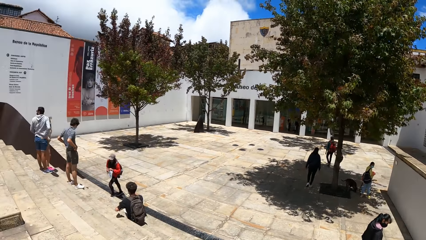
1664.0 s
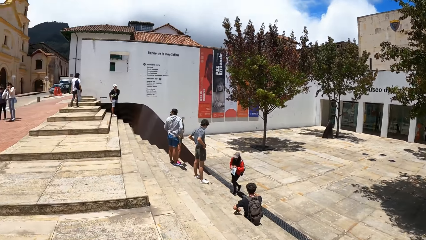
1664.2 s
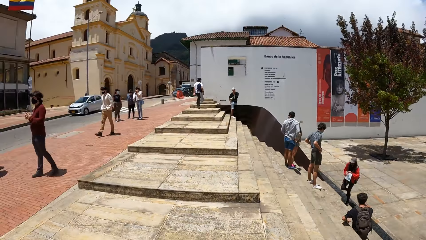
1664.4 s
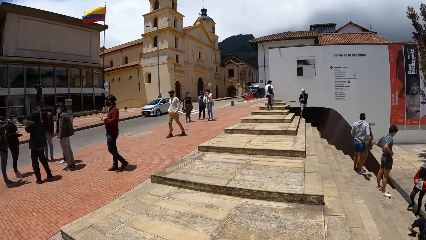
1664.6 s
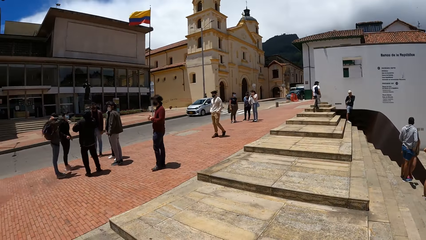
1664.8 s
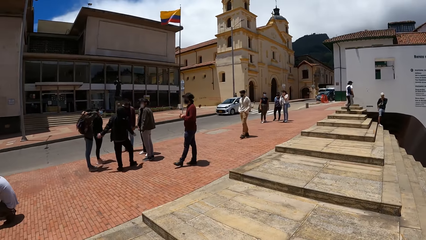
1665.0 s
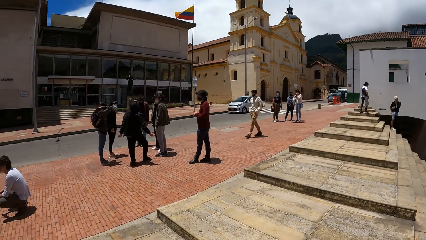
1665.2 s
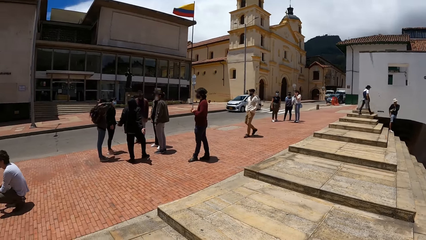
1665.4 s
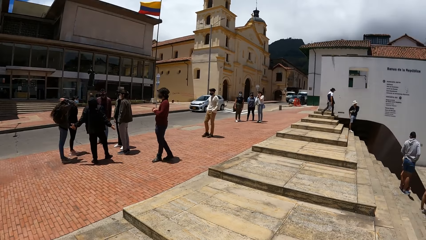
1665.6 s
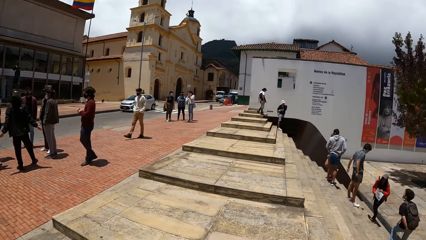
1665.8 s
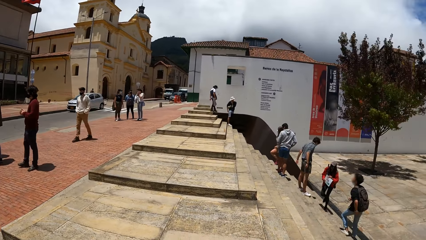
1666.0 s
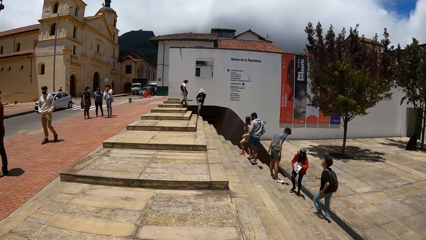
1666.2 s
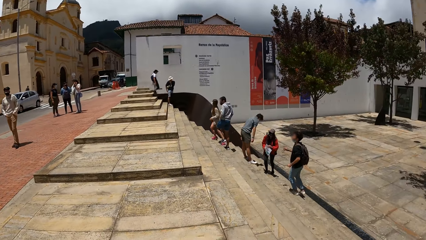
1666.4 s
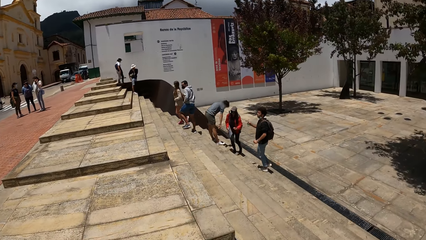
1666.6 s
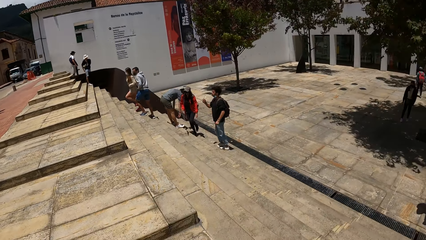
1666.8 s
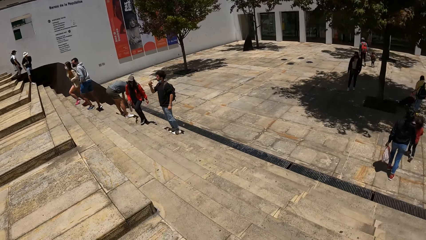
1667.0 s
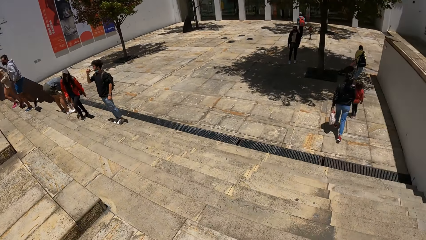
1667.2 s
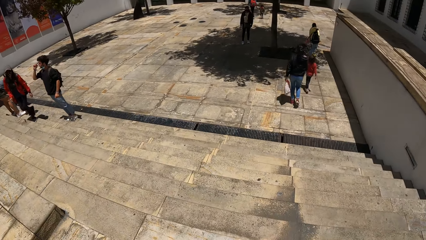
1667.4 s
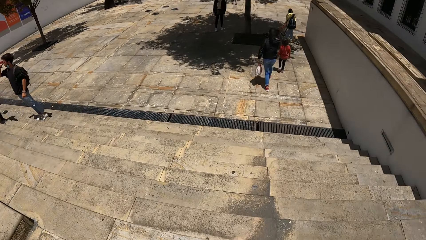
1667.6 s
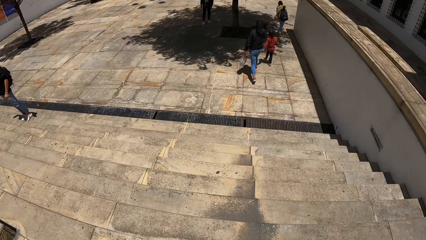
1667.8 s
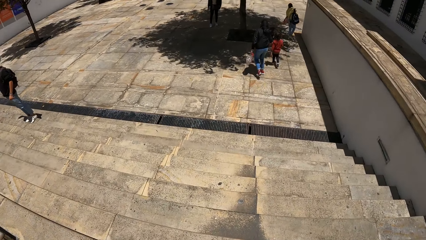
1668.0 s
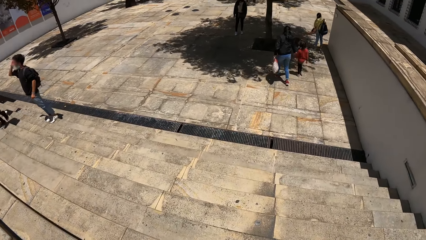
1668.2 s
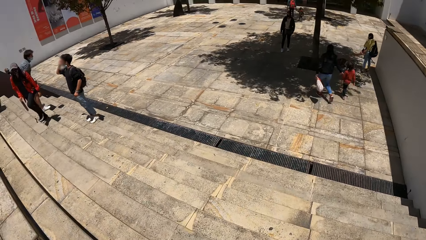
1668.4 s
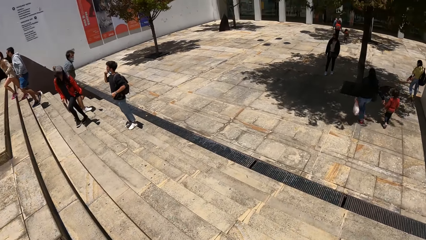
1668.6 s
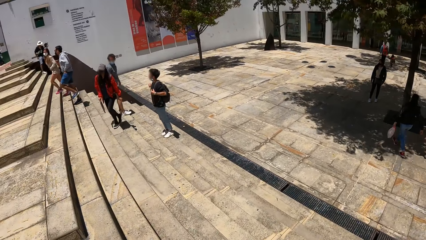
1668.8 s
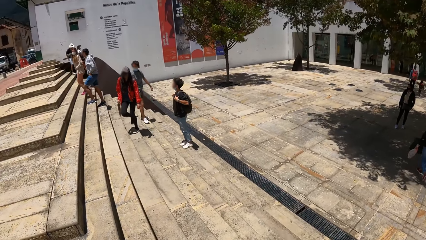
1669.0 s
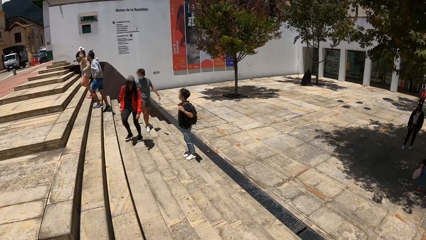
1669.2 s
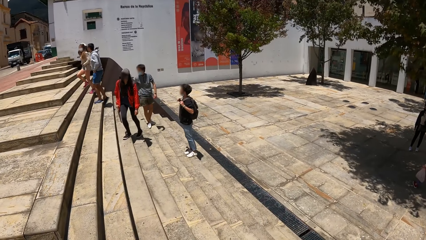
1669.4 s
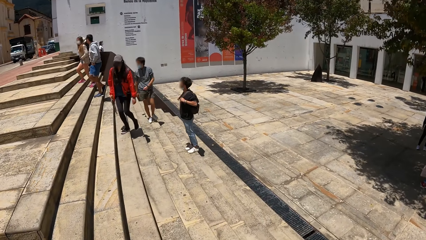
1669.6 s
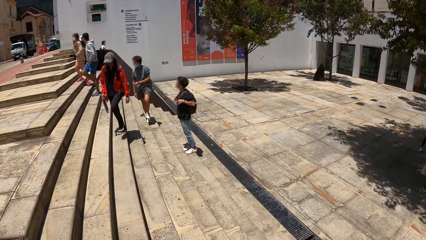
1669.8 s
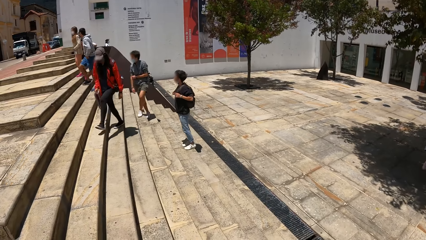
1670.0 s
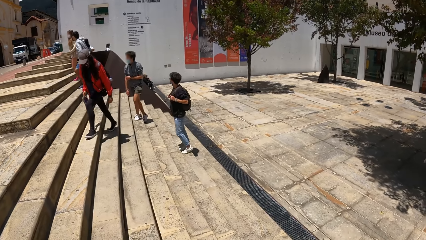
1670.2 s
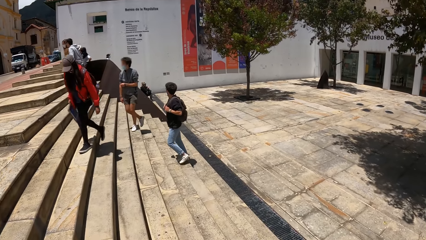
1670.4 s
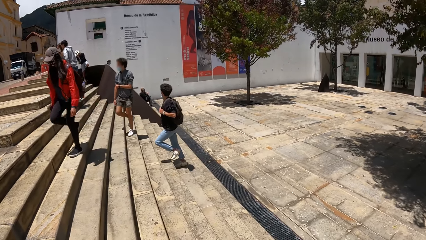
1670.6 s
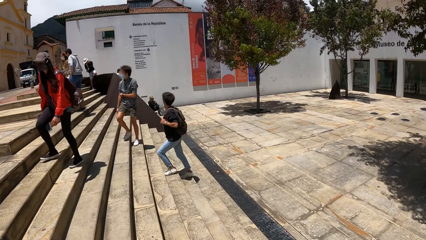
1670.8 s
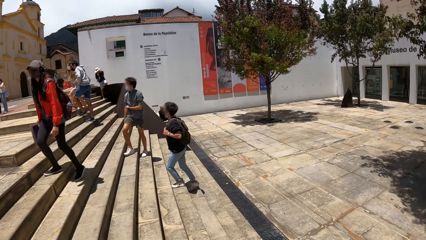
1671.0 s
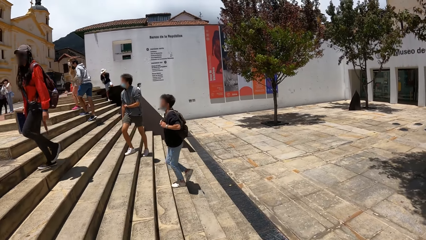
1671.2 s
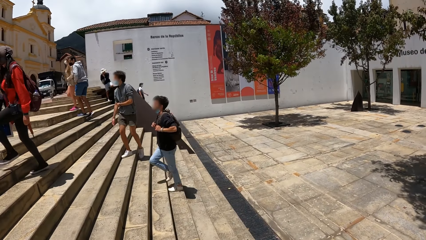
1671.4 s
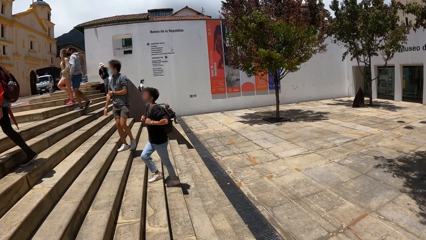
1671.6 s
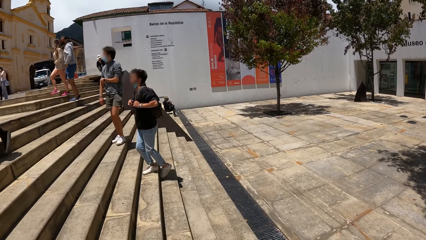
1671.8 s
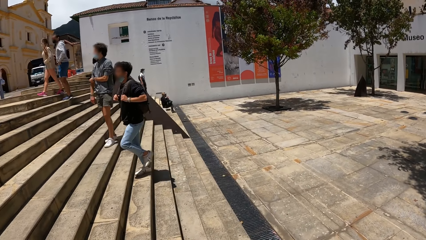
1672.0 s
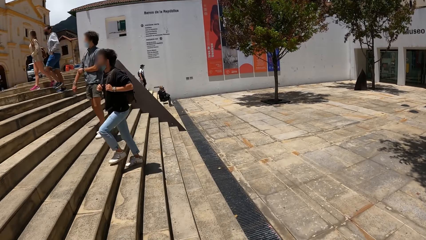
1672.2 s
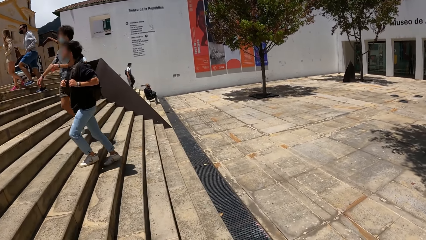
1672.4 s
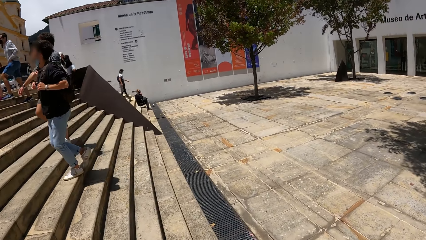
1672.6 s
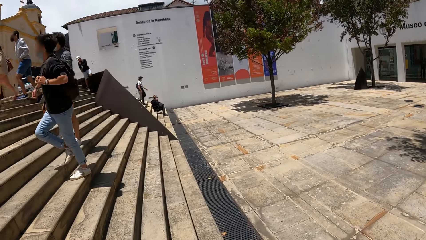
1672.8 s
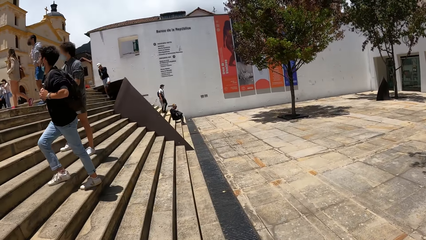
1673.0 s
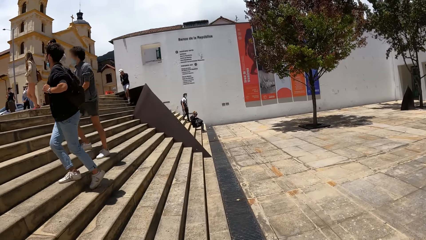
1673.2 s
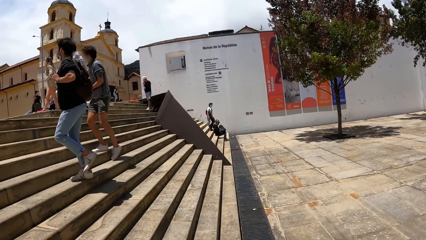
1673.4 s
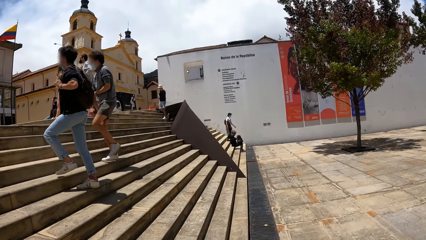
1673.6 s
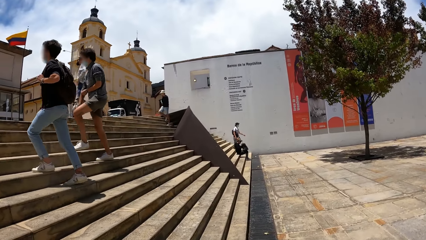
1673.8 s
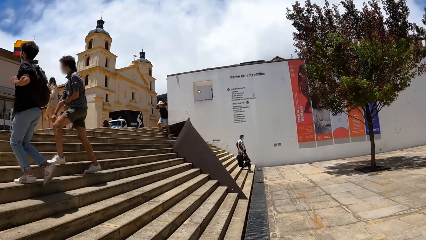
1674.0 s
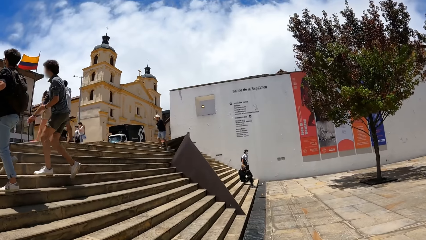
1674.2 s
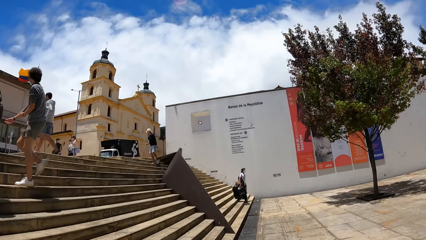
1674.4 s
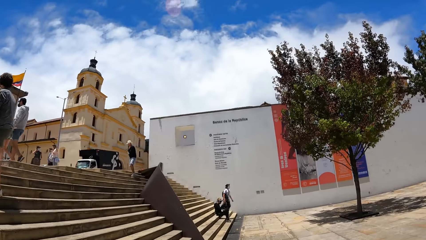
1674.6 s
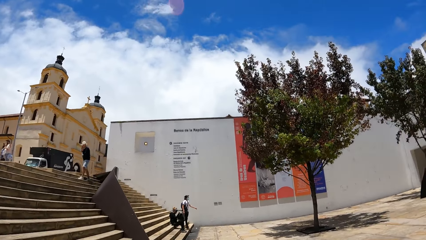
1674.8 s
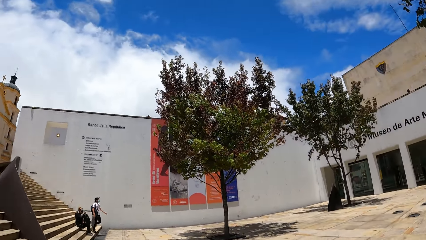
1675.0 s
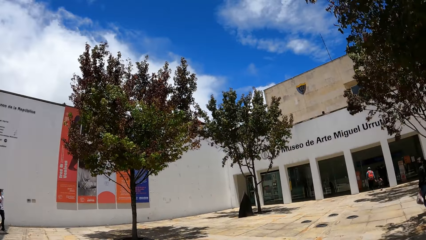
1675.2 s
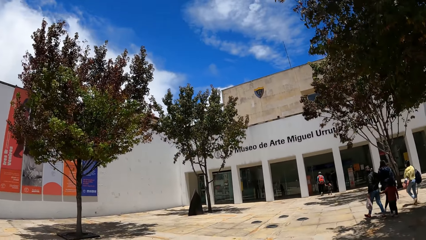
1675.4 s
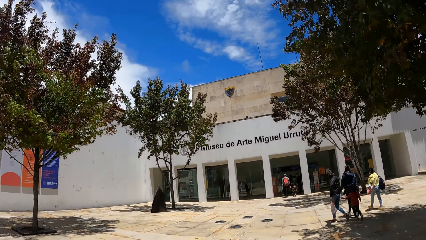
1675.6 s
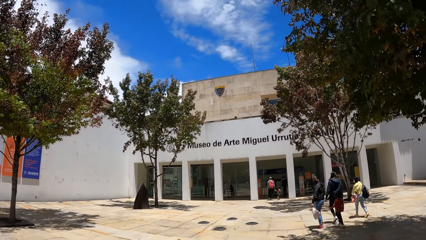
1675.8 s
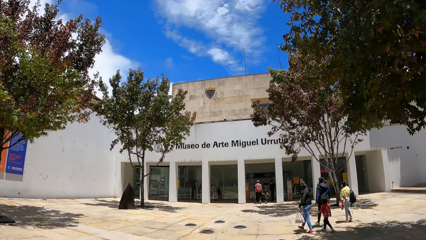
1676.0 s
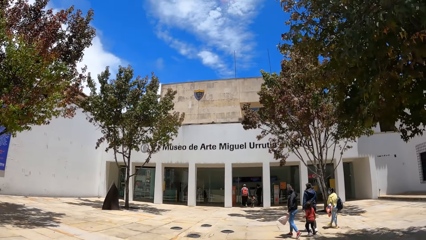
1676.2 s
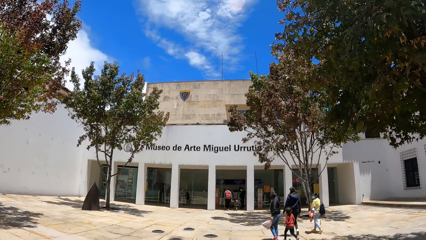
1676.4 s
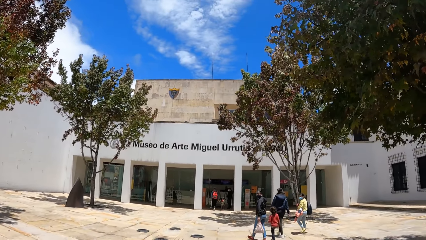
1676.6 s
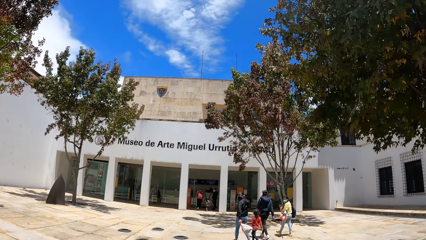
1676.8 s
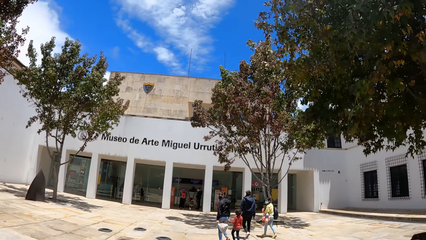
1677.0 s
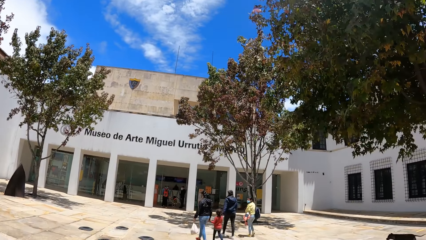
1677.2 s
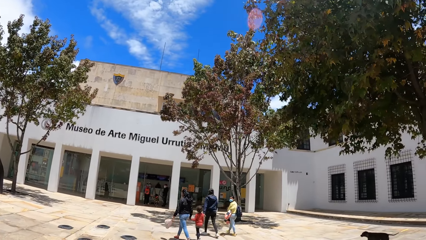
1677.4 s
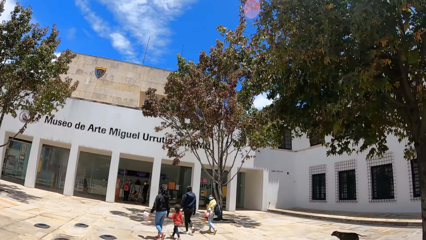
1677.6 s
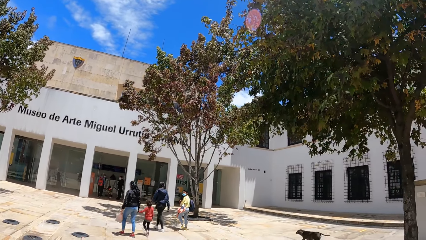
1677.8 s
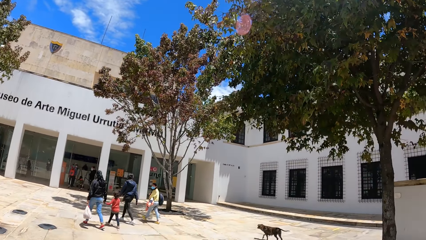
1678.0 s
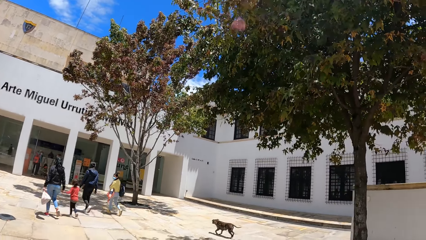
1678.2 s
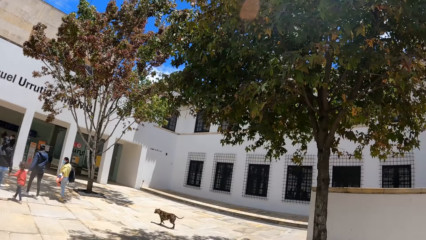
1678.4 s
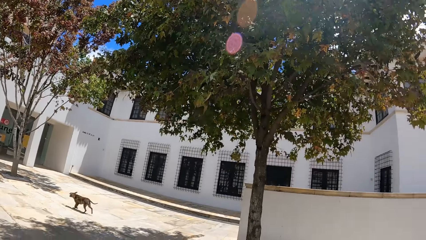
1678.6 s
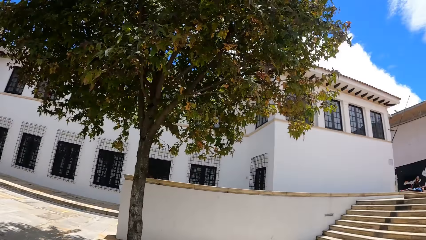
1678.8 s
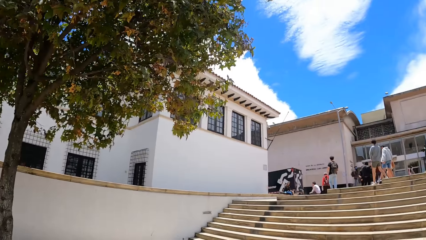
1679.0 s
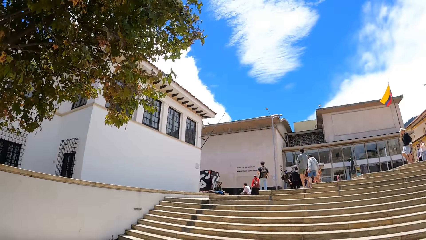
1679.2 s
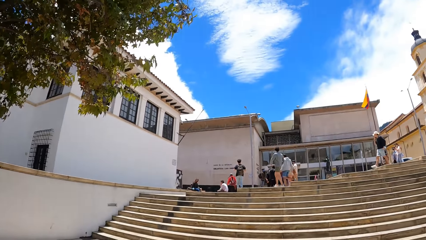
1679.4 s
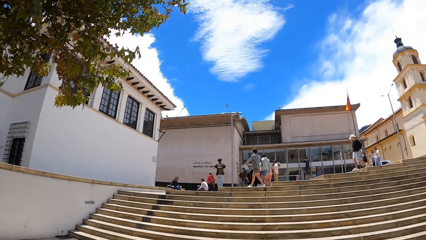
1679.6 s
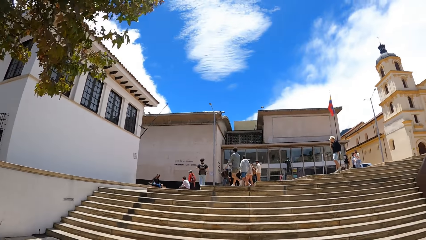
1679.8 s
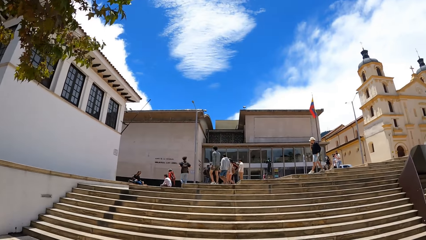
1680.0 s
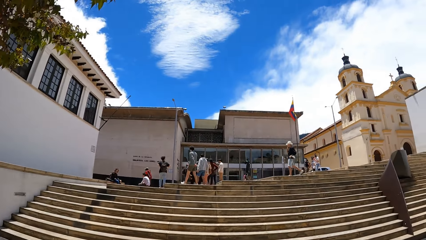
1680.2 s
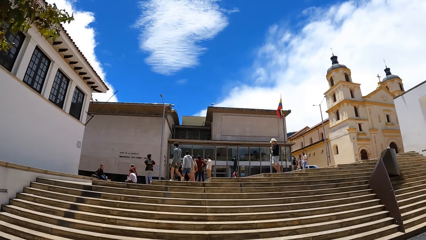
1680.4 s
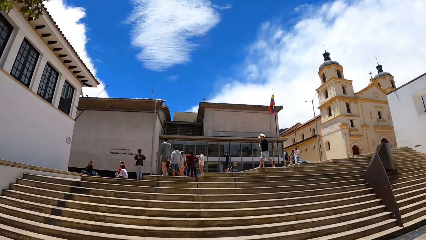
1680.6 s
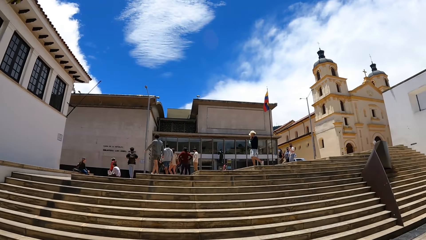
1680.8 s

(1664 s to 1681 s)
The camera wearer looks around. They walk around. They climb down the stairs.
